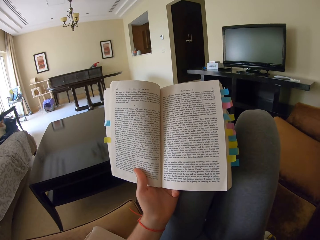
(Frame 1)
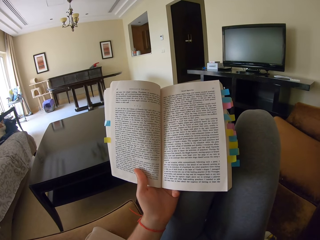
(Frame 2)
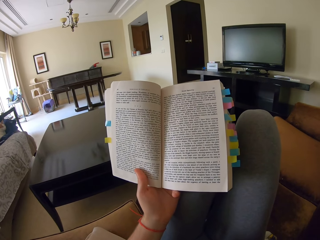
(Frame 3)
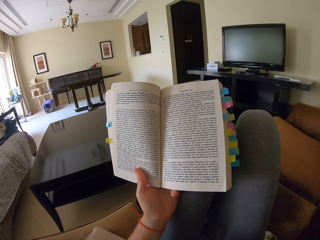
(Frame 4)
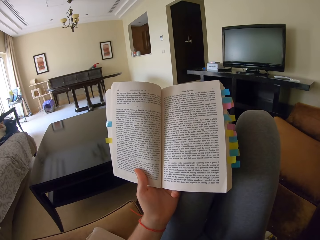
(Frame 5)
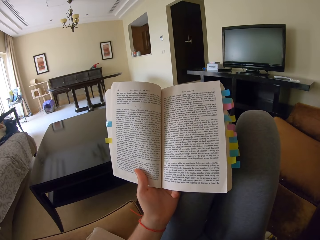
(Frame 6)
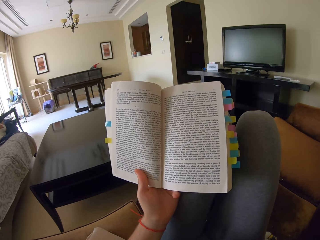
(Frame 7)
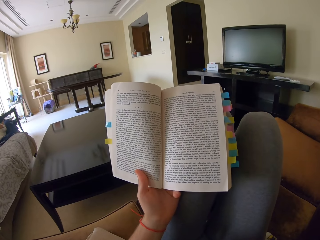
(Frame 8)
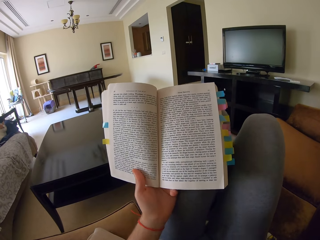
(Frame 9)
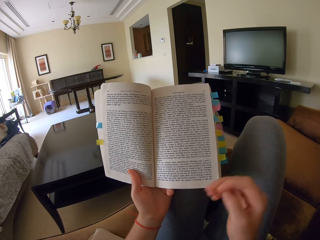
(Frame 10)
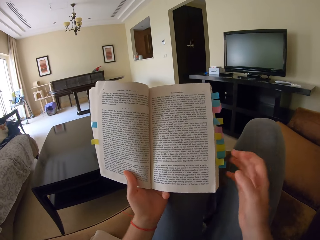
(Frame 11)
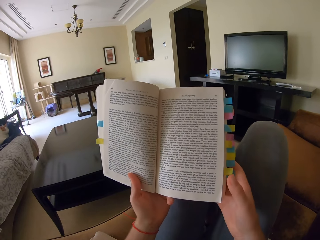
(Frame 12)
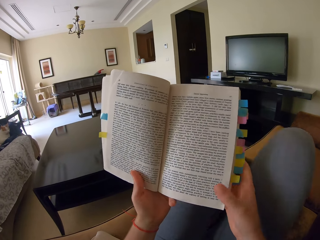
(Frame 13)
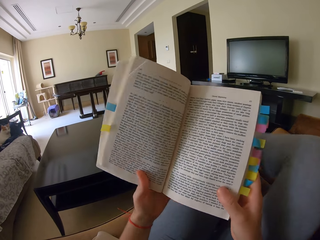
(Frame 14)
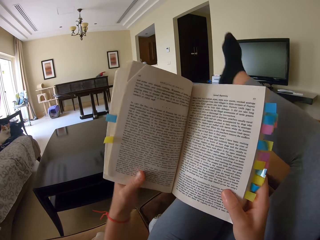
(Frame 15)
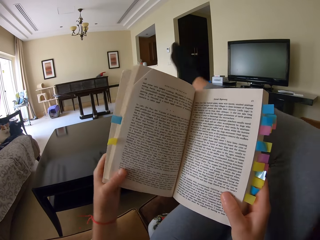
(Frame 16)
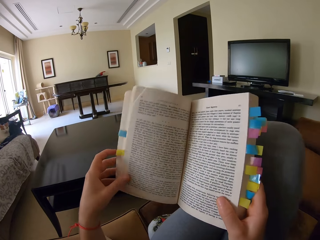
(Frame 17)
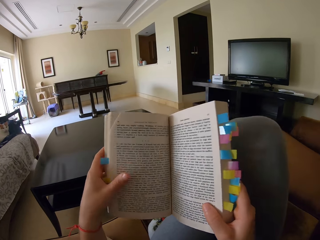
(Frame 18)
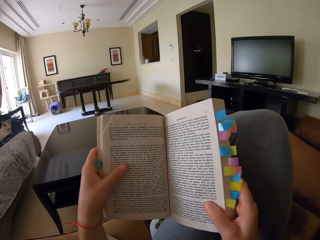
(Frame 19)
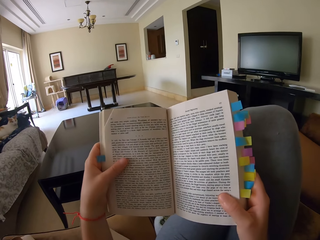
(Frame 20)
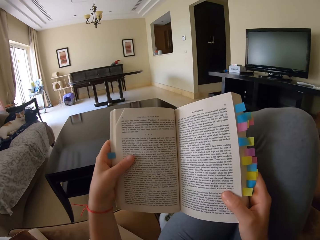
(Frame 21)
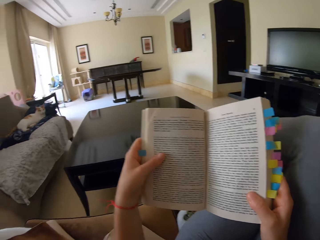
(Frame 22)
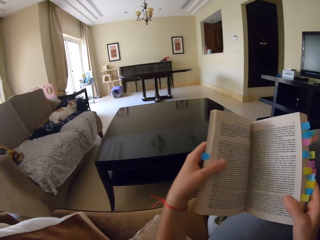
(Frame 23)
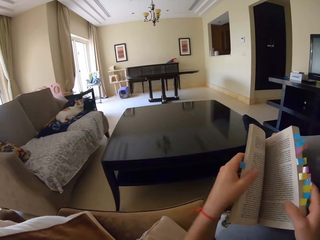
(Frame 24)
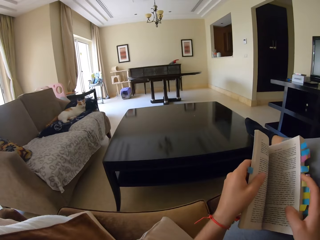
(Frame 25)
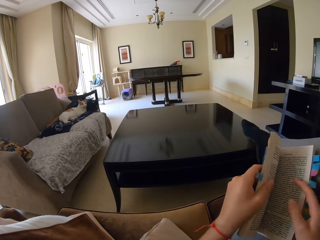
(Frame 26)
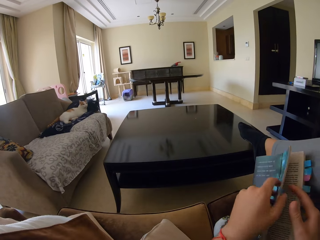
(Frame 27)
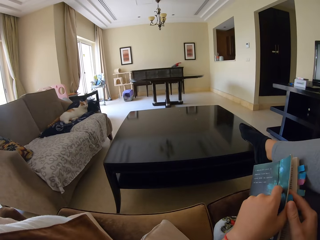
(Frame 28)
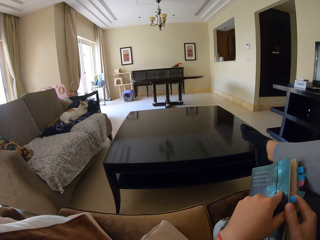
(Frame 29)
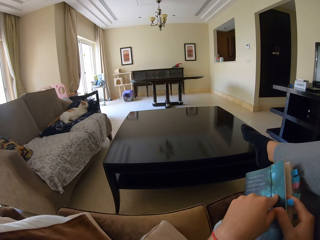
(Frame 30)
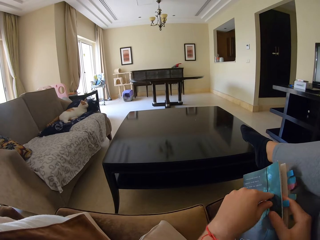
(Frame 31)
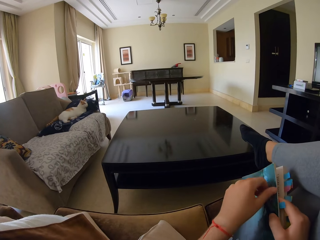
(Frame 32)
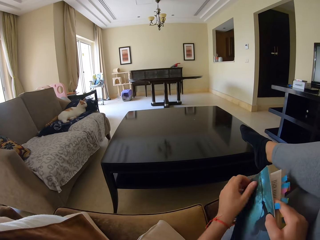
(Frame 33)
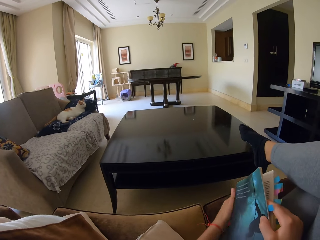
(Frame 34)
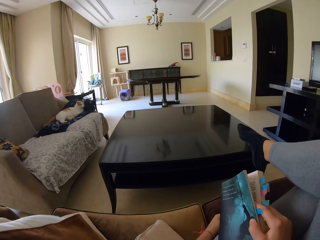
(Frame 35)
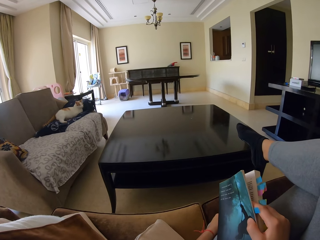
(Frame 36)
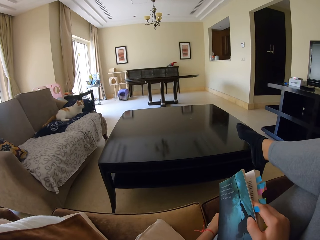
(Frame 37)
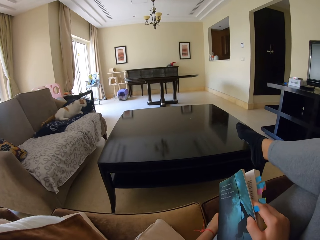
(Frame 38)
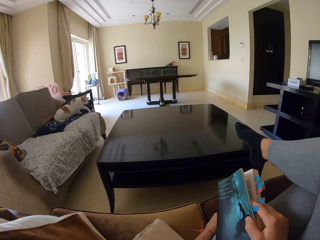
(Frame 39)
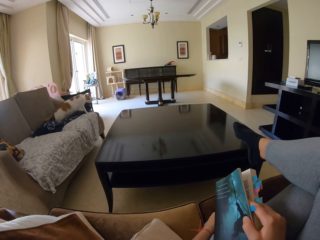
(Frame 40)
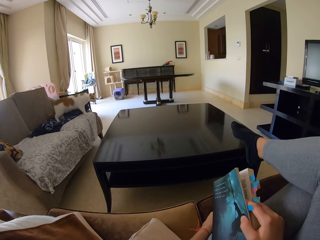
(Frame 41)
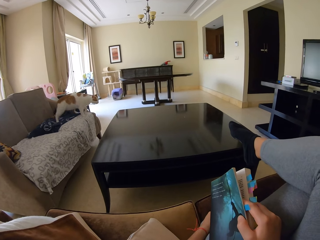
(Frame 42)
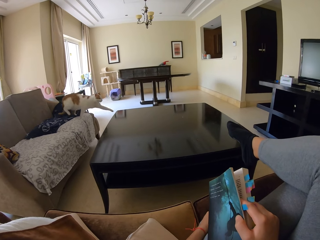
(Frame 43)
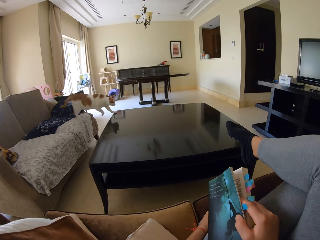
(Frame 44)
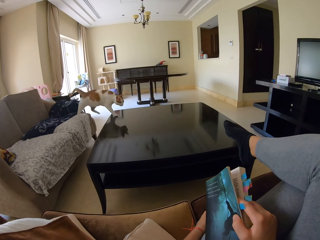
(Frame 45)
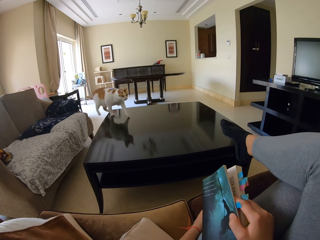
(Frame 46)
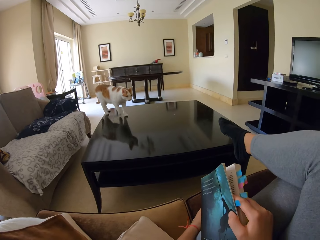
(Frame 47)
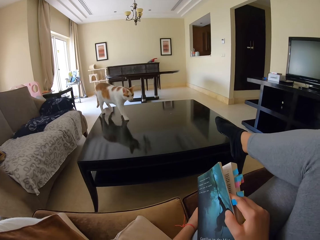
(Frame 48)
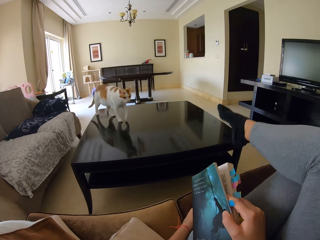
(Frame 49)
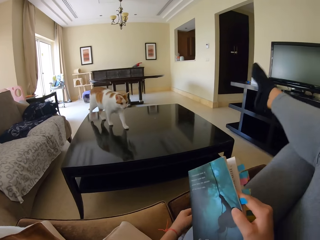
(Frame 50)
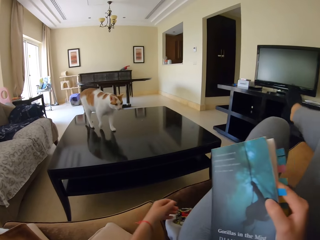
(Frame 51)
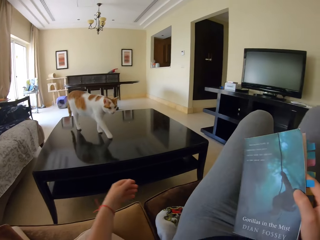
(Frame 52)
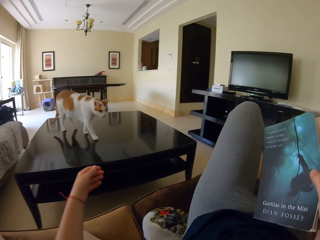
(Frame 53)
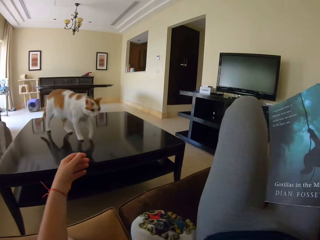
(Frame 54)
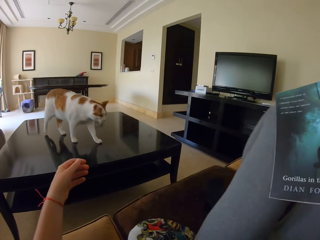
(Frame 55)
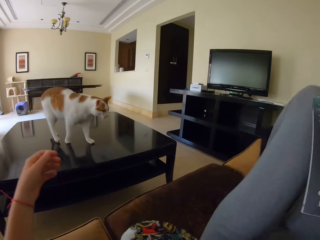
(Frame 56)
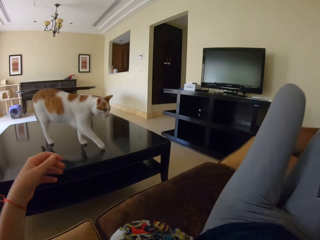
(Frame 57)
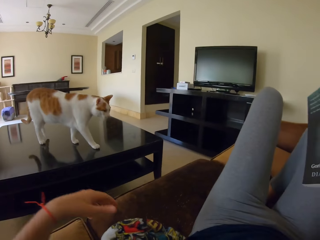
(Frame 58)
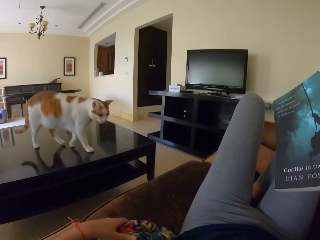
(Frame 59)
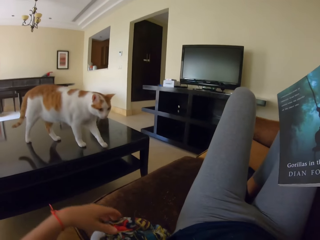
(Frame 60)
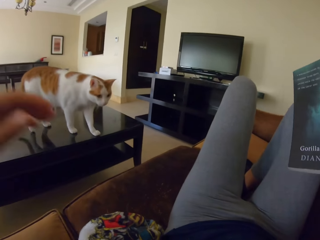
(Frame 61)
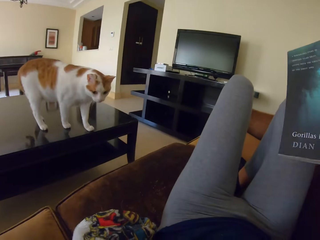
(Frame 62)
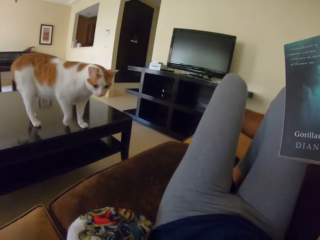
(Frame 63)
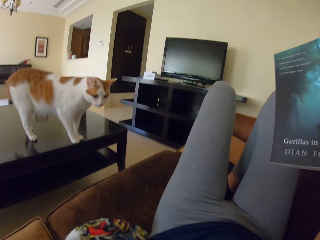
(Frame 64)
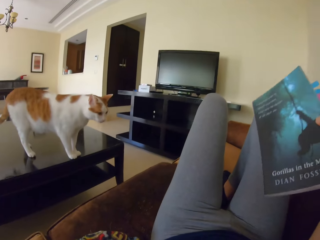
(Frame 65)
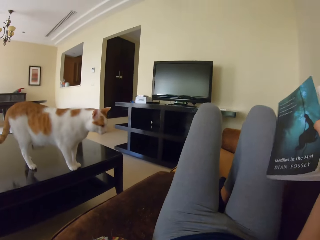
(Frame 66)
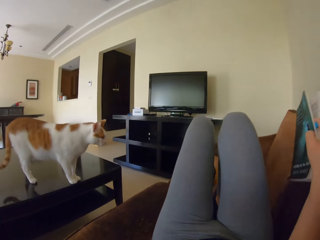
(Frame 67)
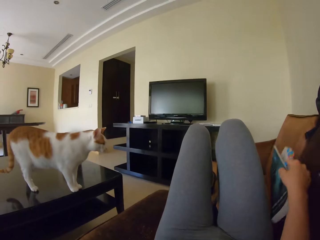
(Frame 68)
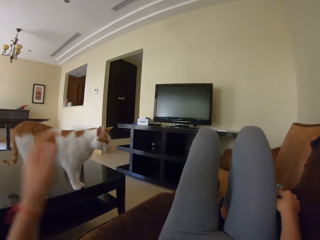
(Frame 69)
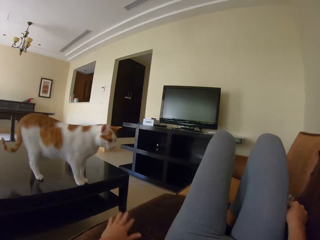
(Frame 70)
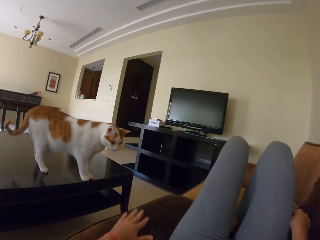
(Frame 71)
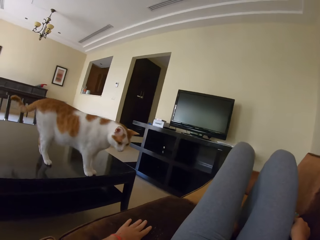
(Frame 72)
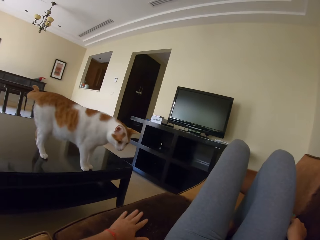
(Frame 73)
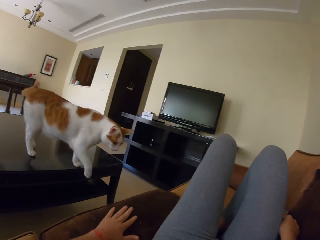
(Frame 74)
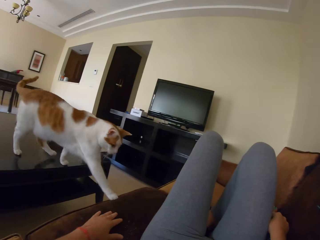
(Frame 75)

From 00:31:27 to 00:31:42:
The camera wearer crosses their legs while sitting on the sofa. They hold a book. They close the book. They uncross their legs. They move on the sofa. They hold the book on the right side and tap the sofa with the left hand.

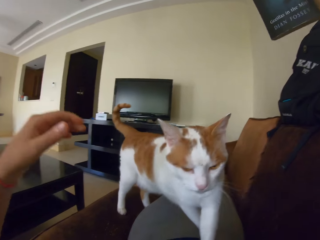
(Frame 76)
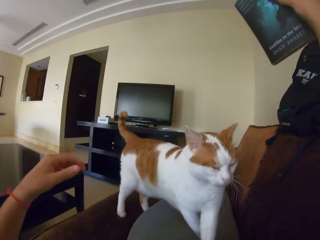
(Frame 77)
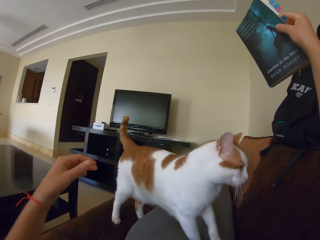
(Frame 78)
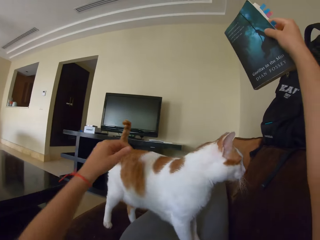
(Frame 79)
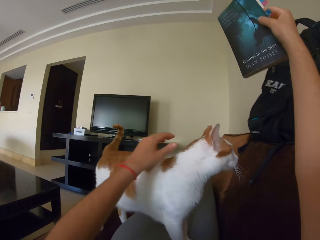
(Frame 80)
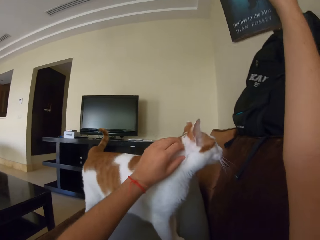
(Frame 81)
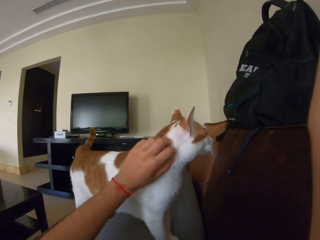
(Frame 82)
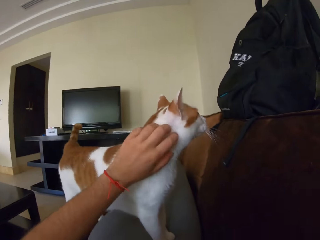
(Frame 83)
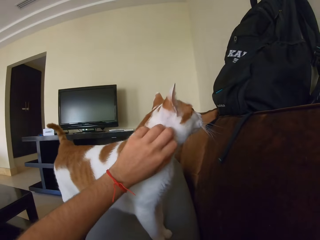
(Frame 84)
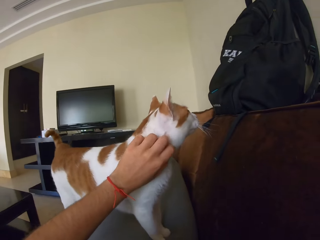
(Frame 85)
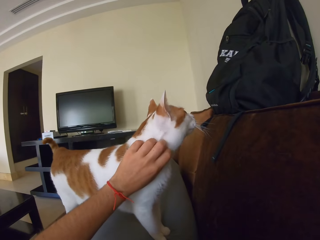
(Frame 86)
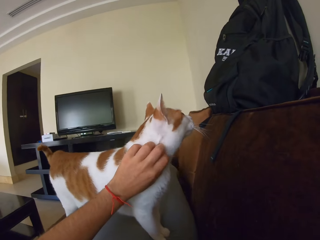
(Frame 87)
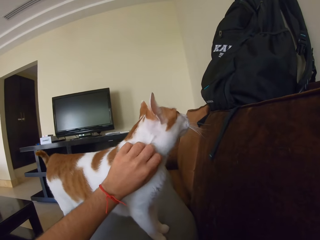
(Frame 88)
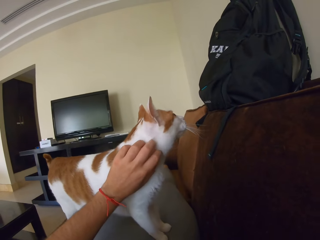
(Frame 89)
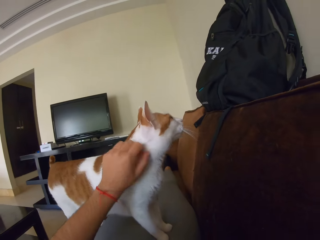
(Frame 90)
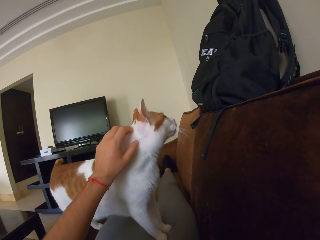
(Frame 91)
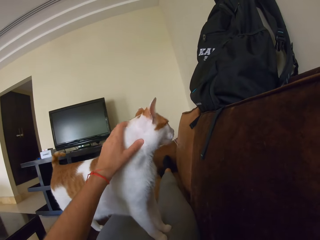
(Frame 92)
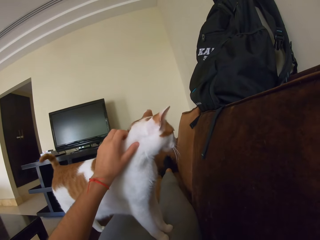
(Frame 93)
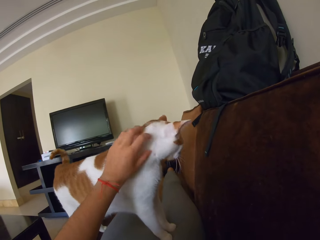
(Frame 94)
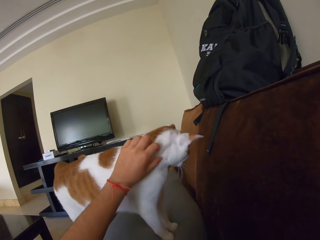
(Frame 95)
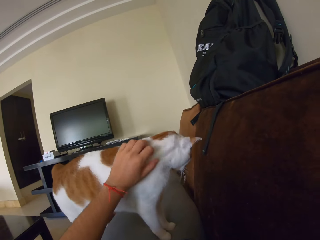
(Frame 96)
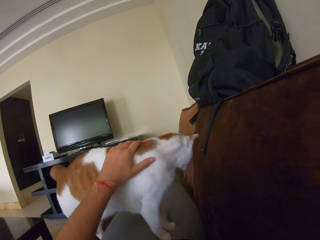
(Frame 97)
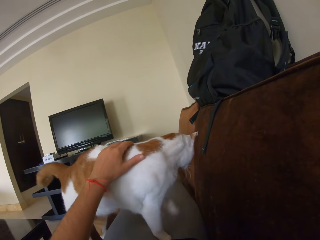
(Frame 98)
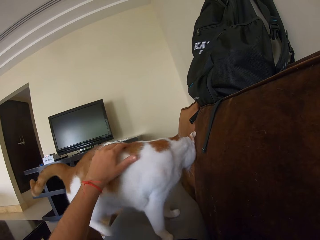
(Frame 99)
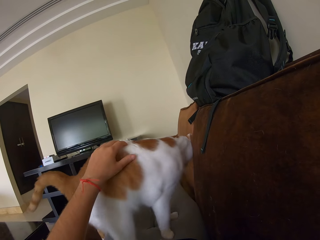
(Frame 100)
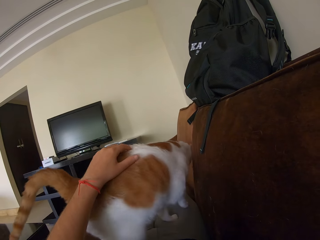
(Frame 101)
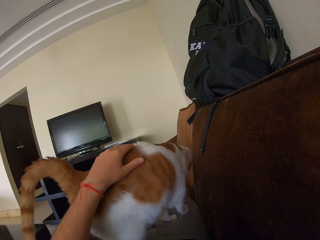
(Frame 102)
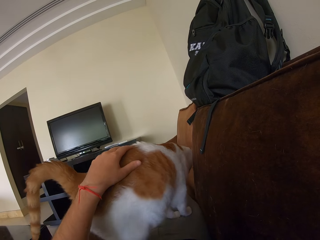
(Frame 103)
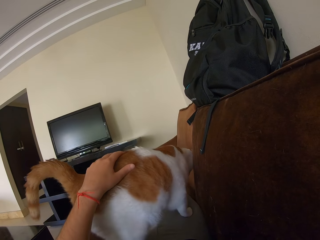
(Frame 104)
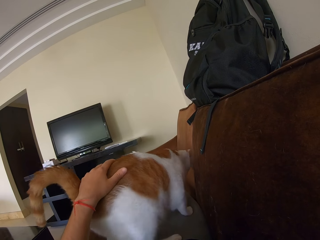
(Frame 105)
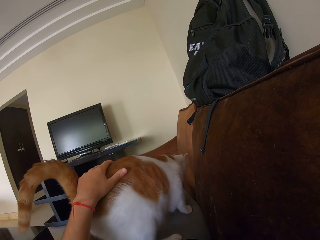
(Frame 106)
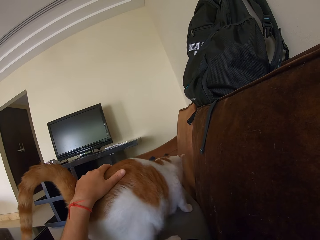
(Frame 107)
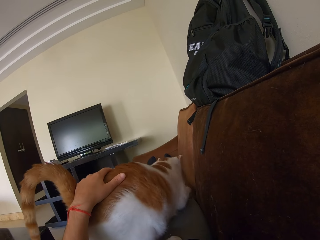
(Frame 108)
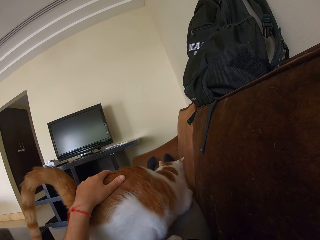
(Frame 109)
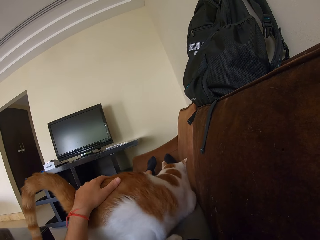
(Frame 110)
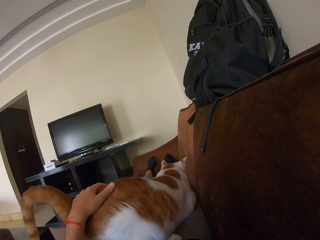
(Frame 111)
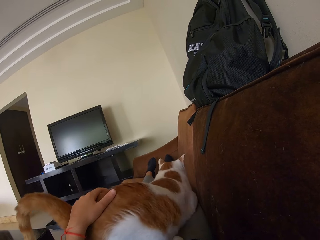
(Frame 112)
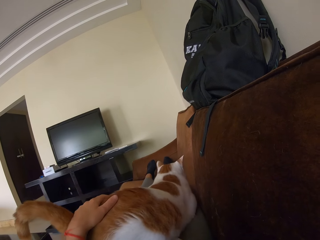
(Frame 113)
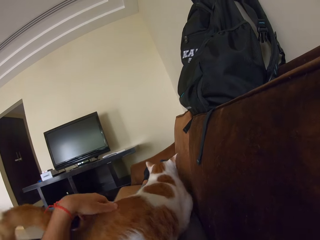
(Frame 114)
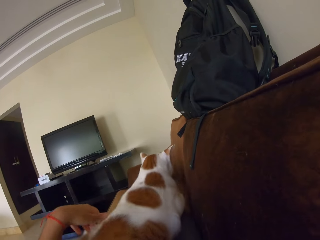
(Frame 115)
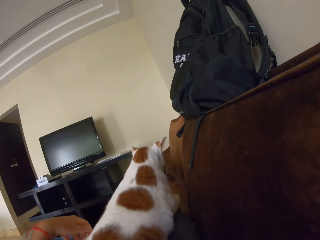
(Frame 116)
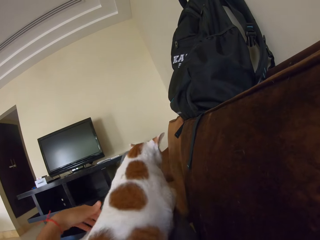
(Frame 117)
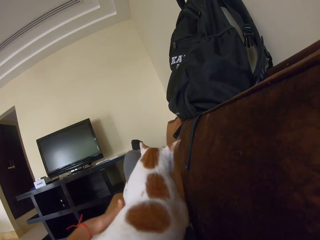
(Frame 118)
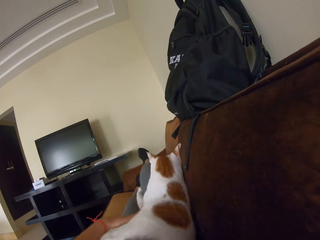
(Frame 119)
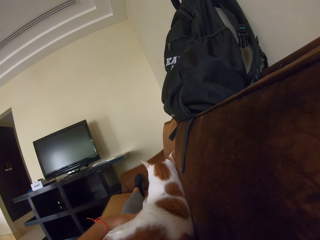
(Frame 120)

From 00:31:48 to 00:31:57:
The camera wearer pets a cat on her lap.
